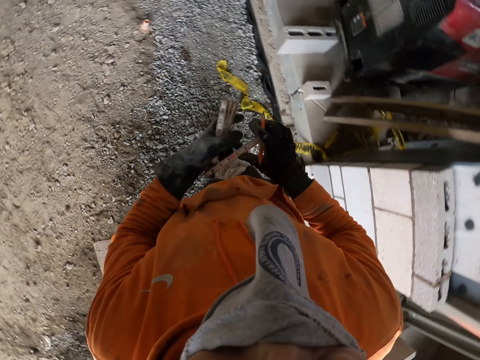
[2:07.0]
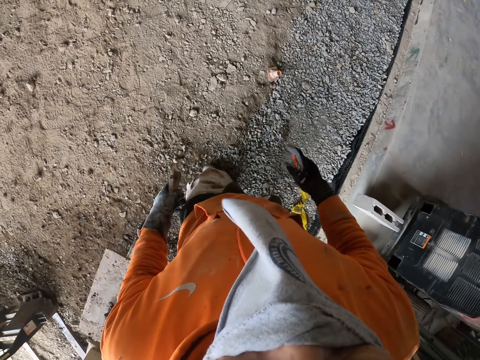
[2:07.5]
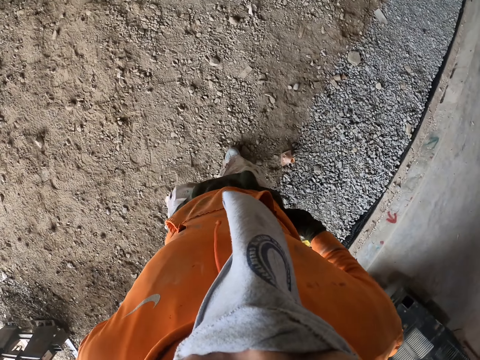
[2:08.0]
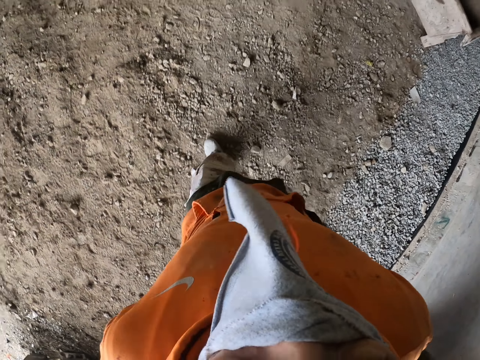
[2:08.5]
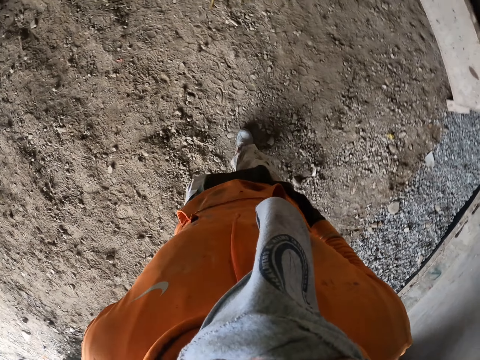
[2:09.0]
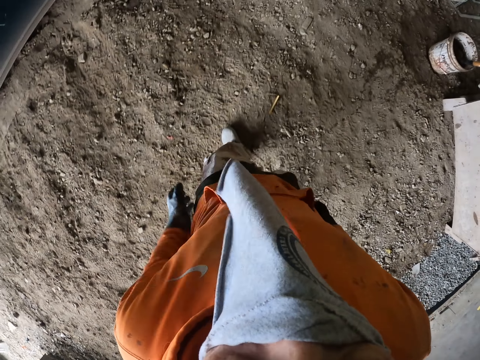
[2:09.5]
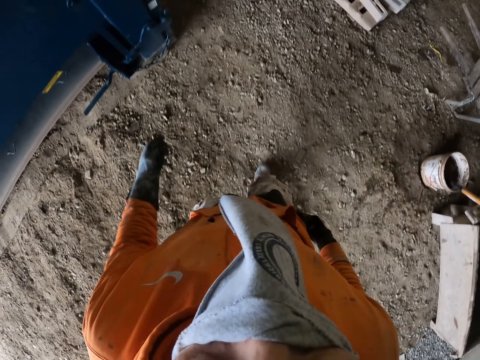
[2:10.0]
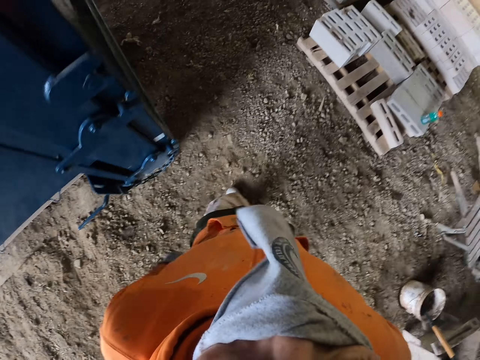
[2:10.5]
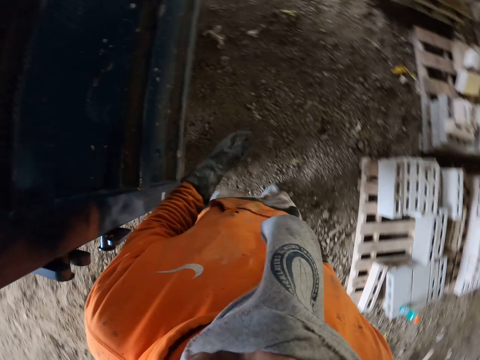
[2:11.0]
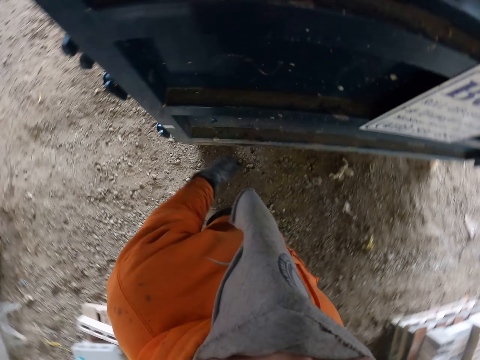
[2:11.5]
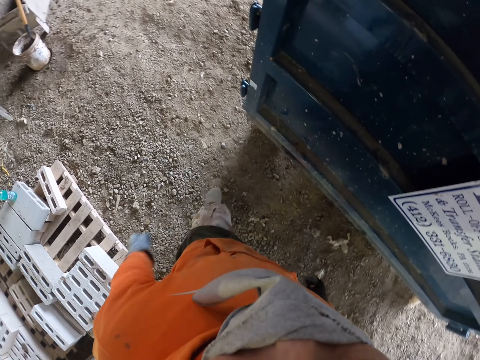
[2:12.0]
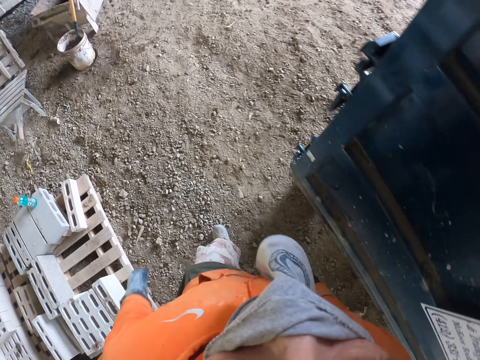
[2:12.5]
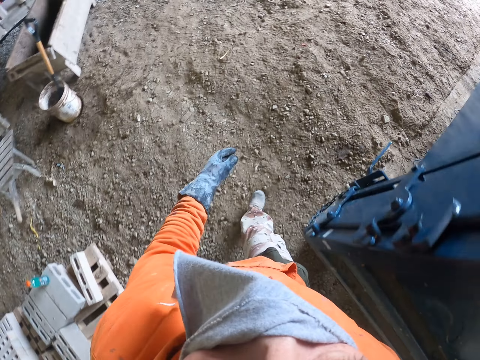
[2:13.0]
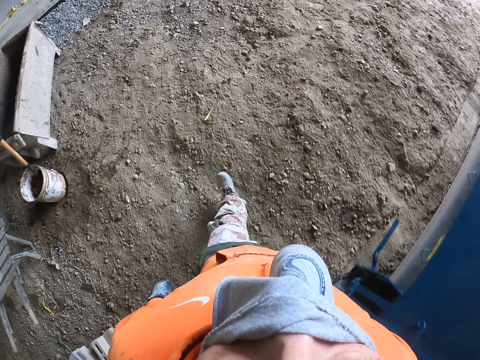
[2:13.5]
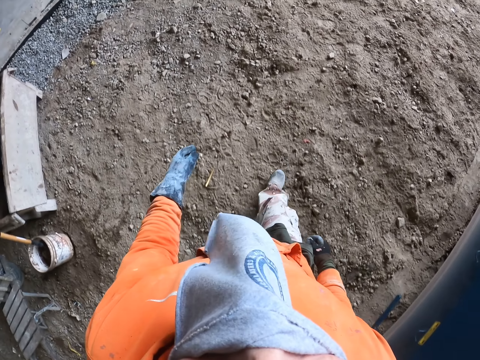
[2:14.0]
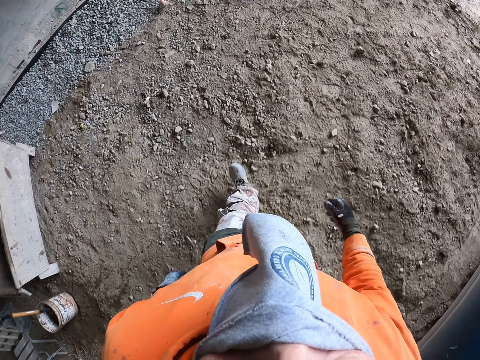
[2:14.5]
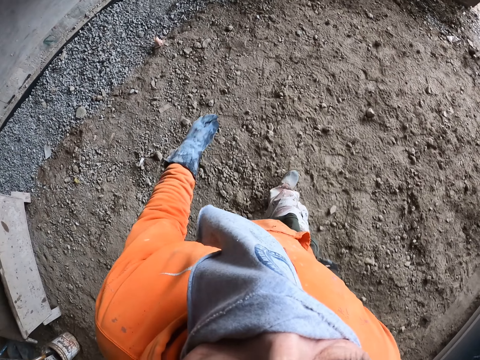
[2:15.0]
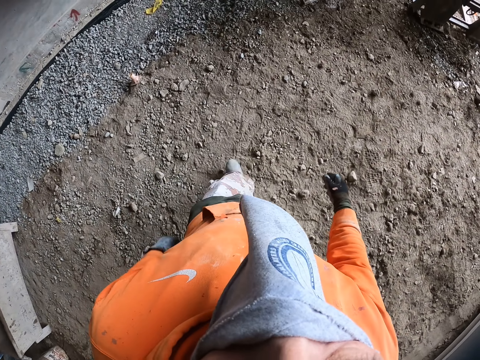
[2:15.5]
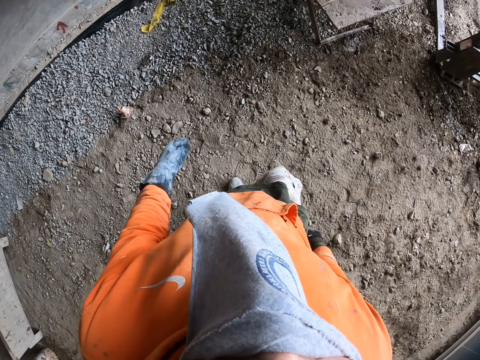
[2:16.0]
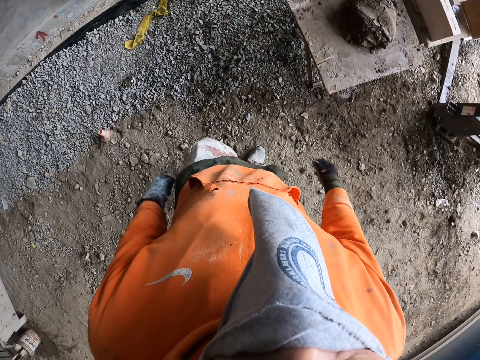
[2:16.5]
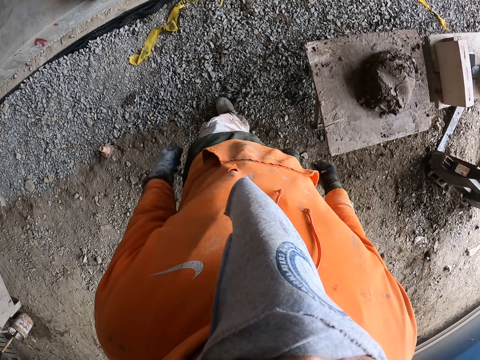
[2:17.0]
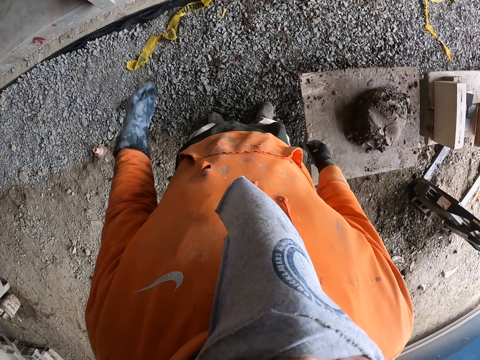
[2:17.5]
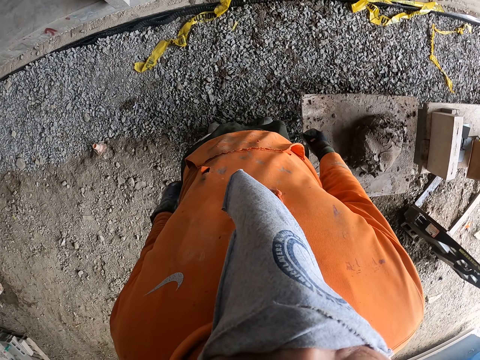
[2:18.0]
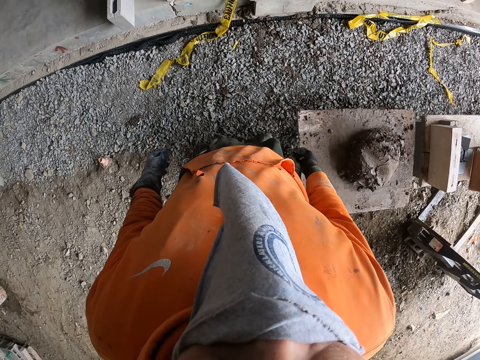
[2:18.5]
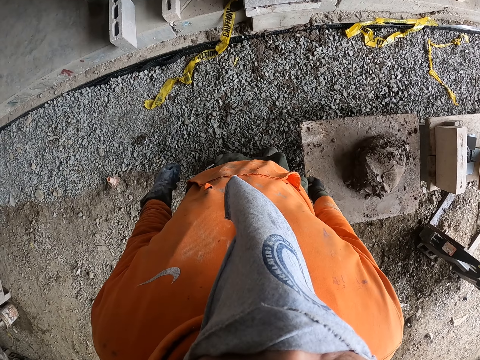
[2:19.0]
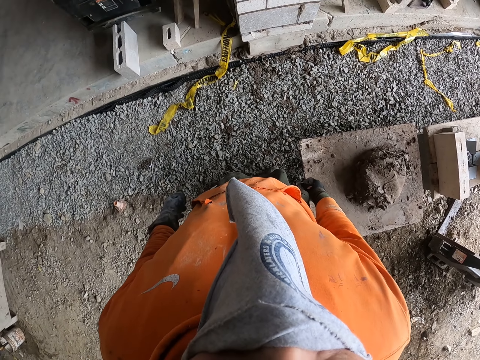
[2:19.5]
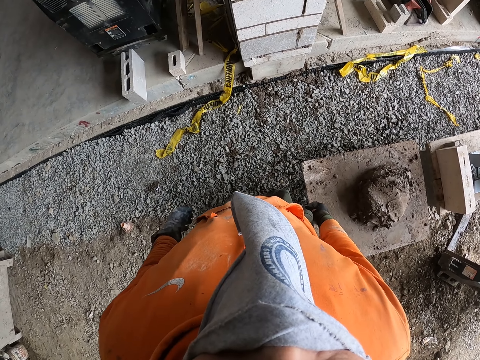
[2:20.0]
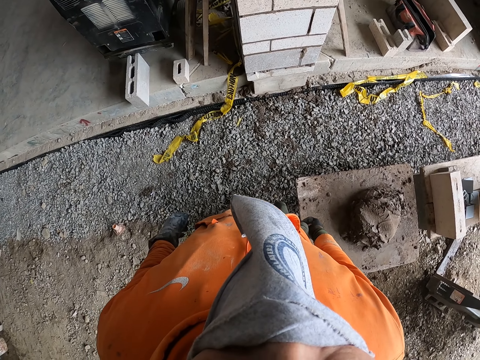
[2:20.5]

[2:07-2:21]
The camera wearer turns around. They walk around. They stand on the ground.

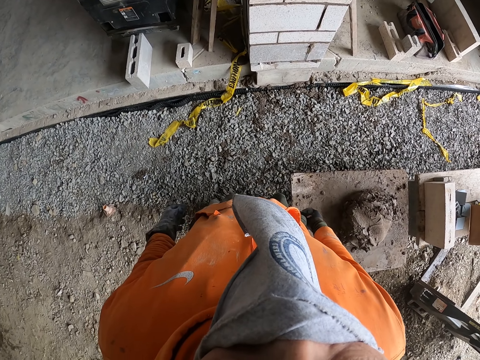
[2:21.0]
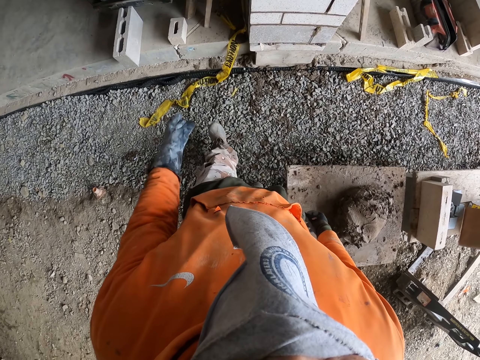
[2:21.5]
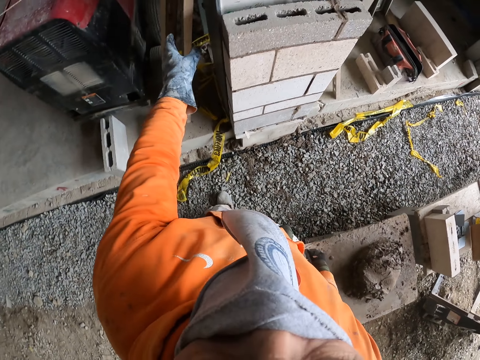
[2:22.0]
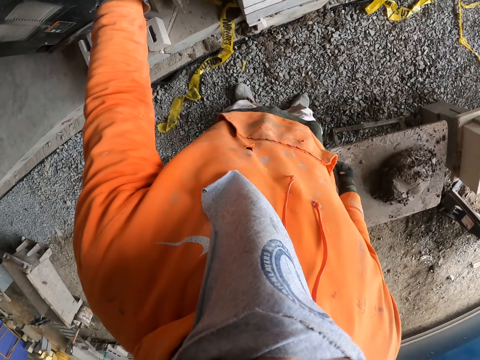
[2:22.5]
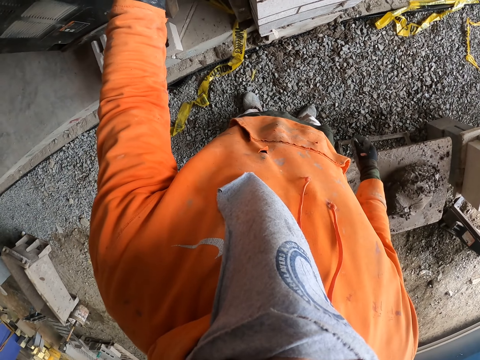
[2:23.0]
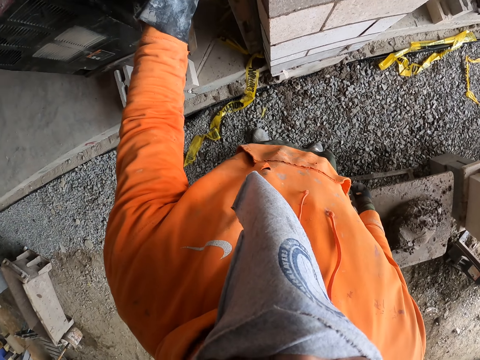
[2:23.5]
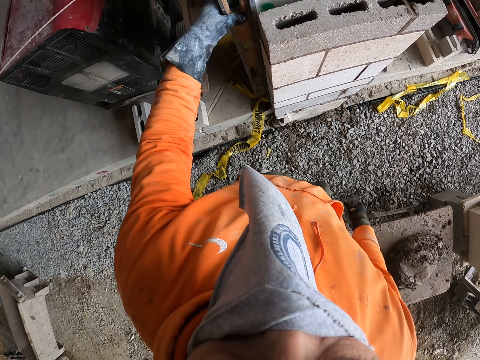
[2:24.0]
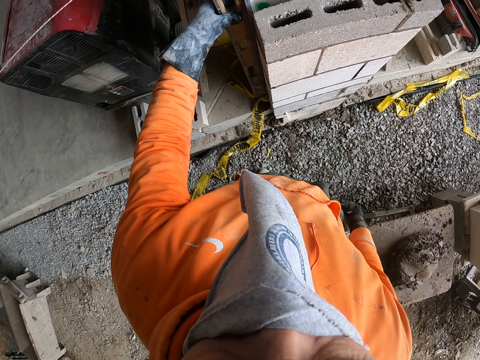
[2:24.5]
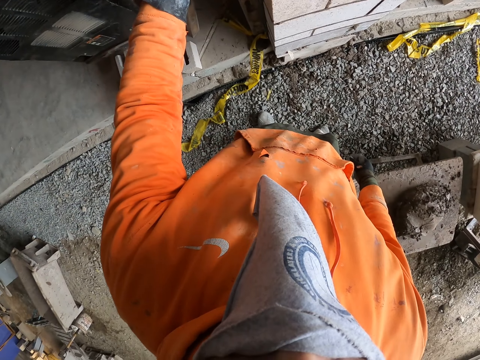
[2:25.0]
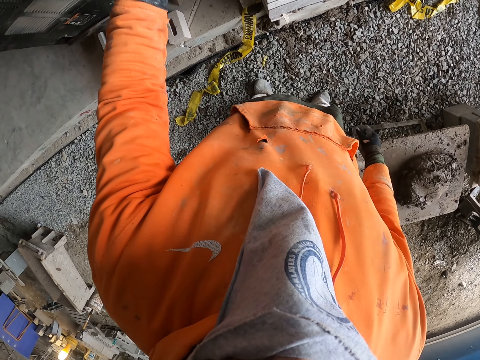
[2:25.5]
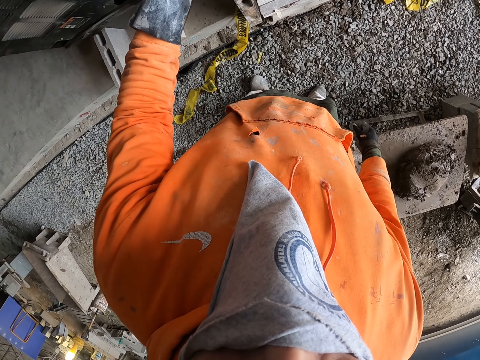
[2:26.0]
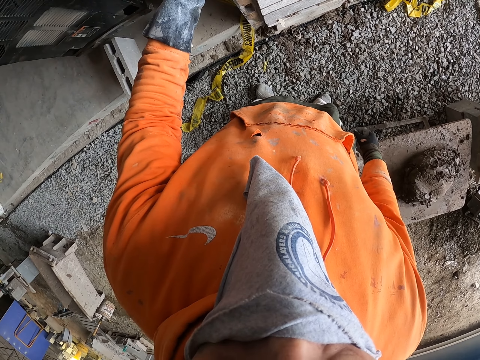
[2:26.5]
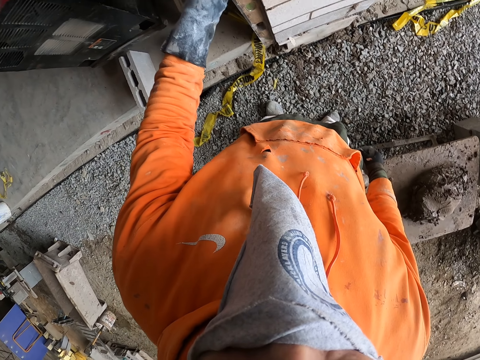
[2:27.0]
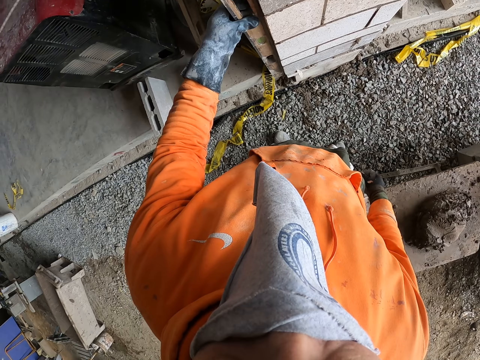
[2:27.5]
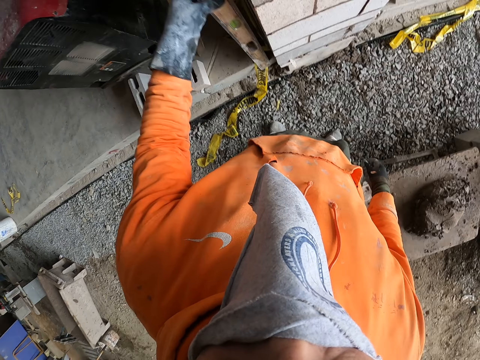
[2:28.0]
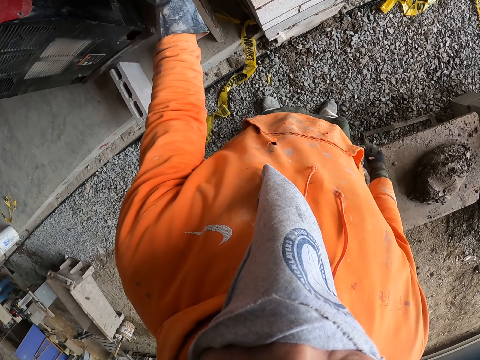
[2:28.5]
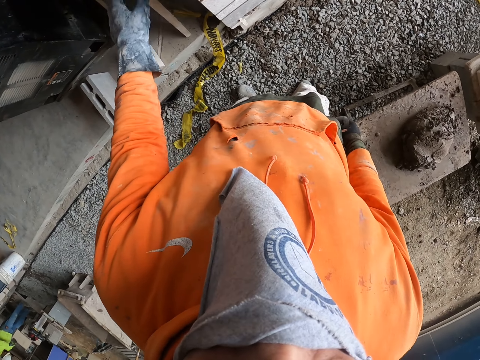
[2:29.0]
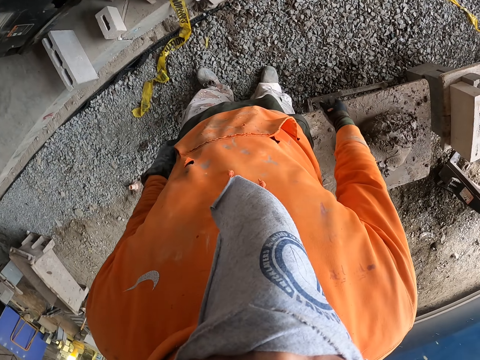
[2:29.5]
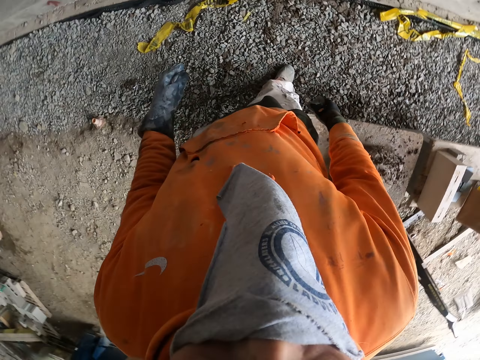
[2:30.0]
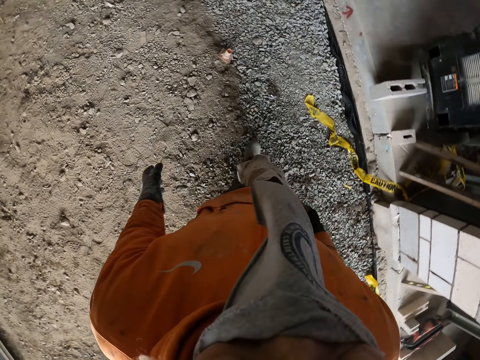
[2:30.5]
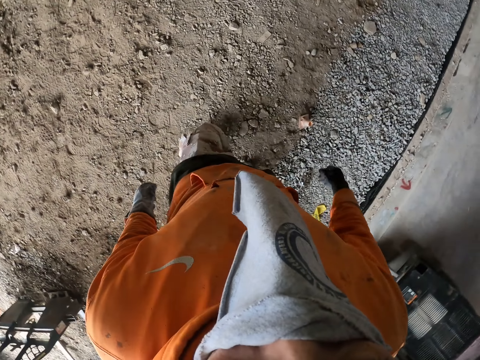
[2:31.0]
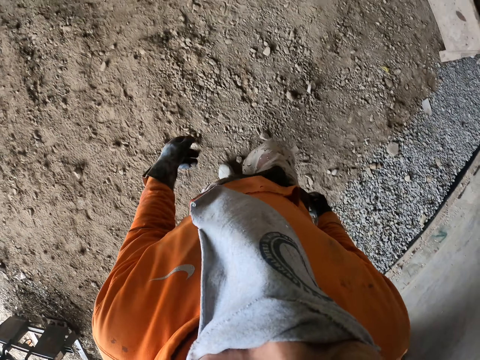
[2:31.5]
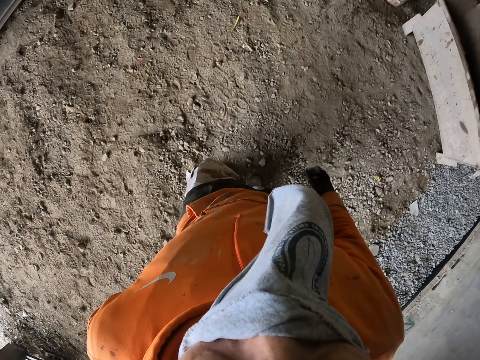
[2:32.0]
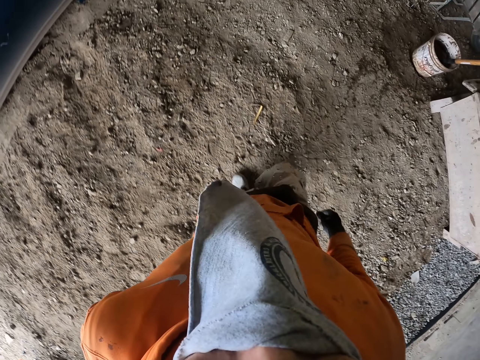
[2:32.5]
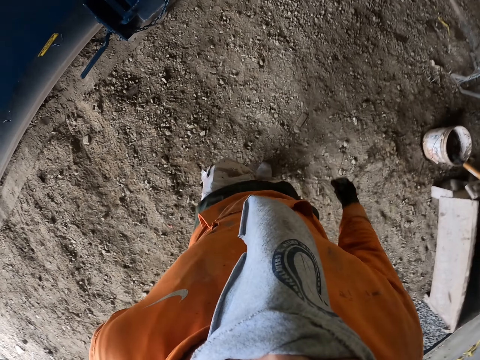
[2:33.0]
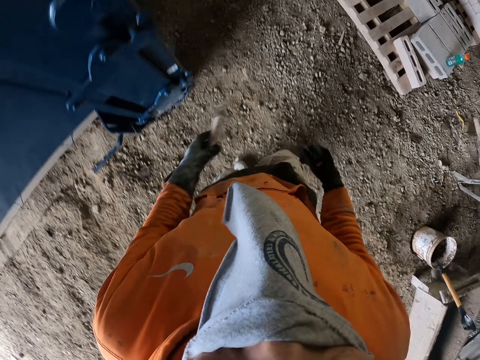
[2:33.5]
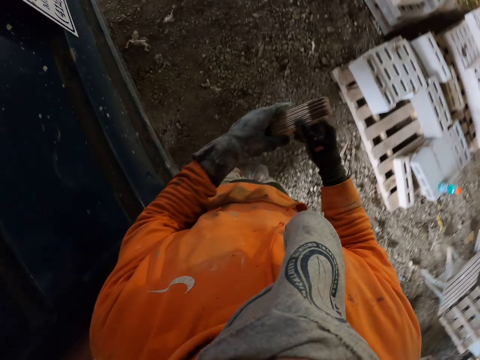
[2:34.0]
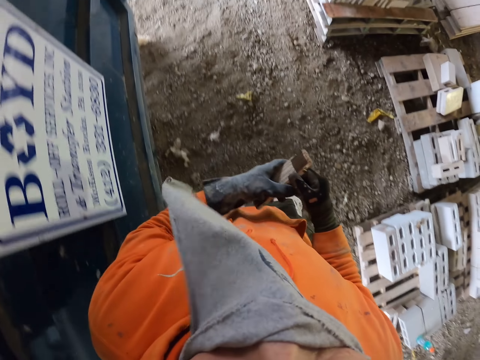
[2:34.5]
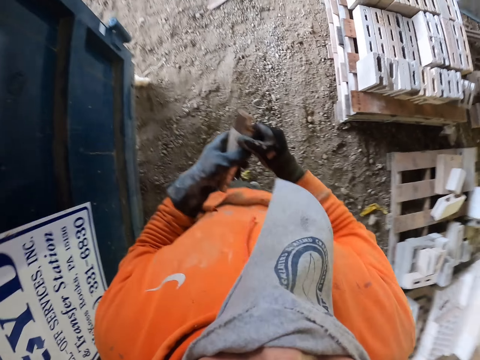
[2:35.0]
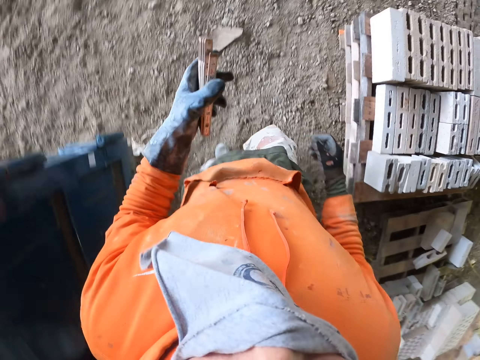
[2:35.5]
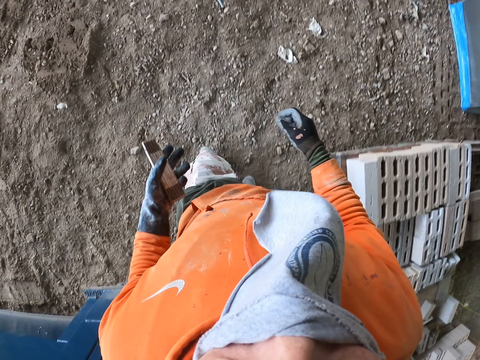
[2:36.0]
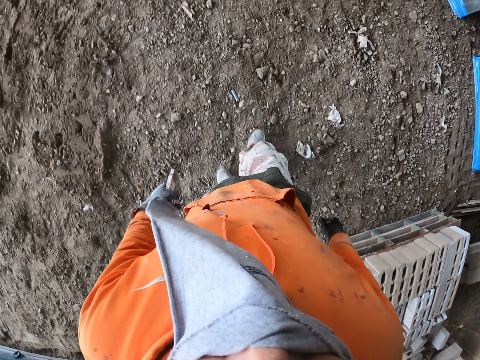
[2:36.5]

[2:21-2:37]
The camera wearer picks up the spirit level with his left hand. He holds a timber. He puts the spirit level on the floor. He turns around and walks on the ground.
